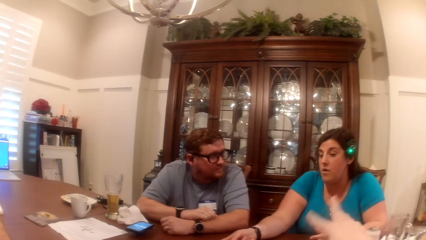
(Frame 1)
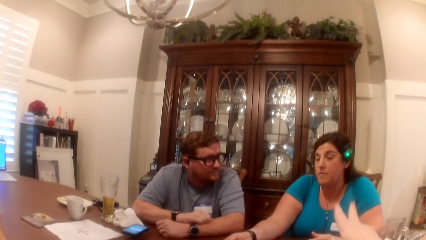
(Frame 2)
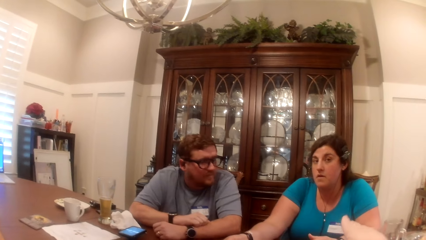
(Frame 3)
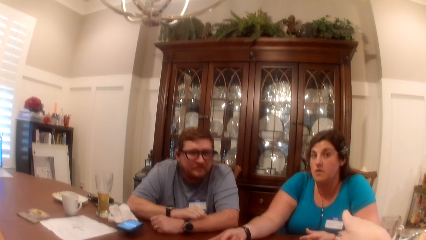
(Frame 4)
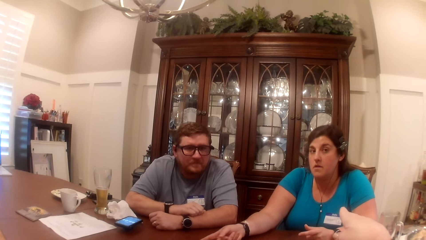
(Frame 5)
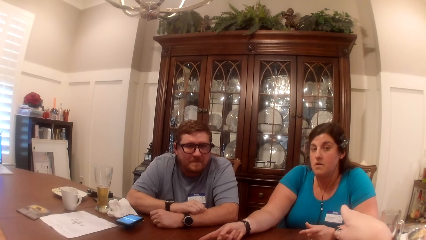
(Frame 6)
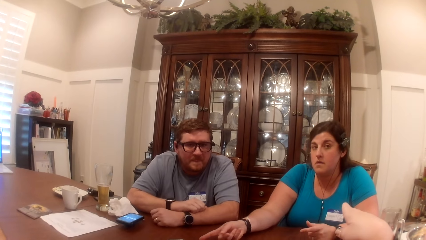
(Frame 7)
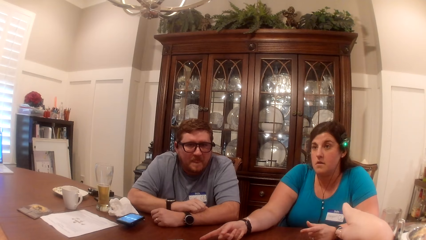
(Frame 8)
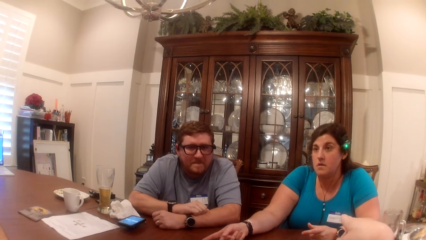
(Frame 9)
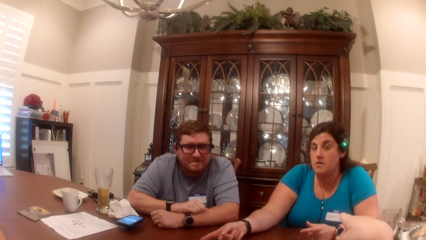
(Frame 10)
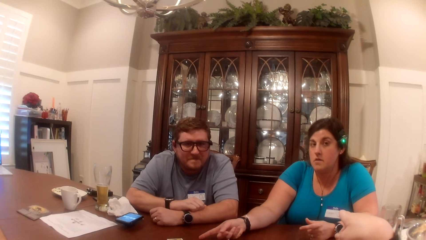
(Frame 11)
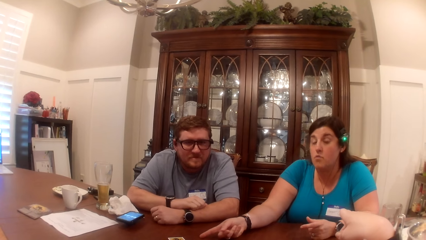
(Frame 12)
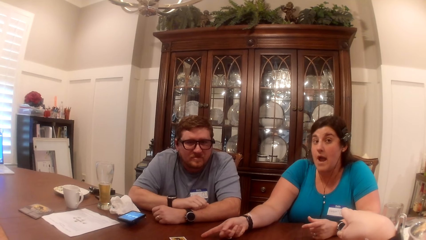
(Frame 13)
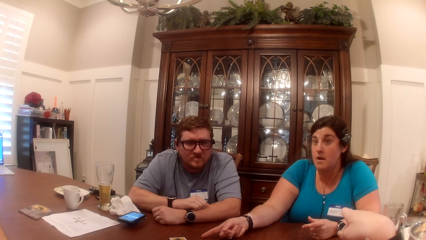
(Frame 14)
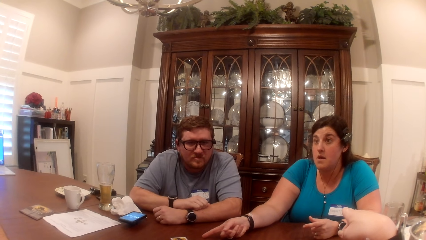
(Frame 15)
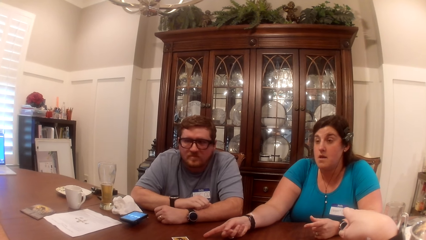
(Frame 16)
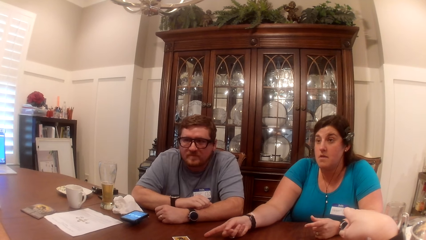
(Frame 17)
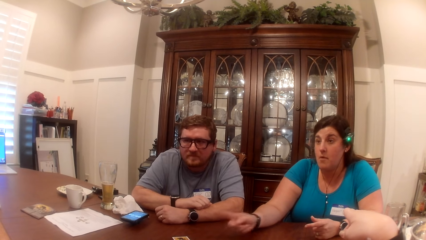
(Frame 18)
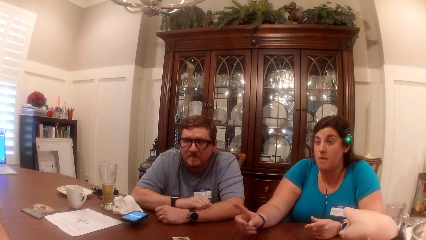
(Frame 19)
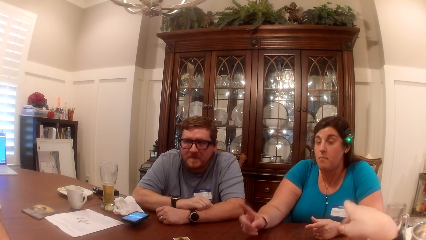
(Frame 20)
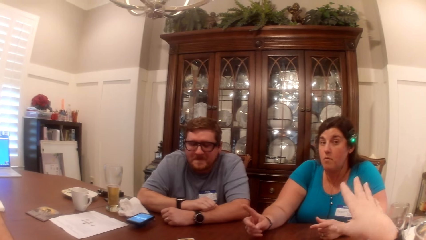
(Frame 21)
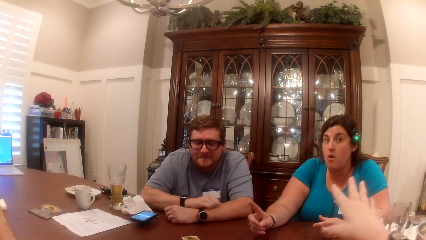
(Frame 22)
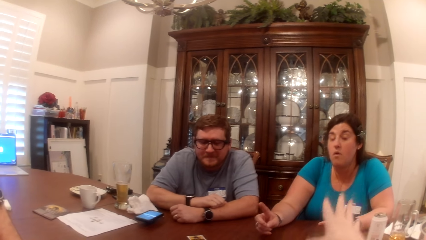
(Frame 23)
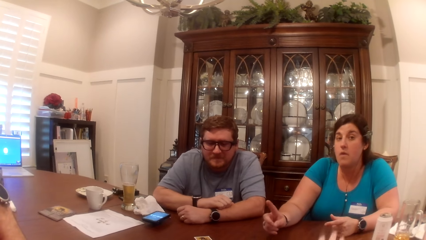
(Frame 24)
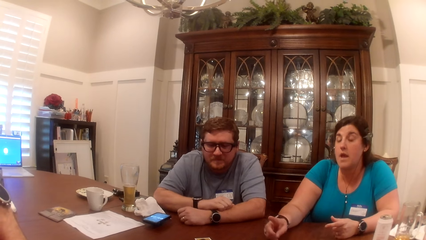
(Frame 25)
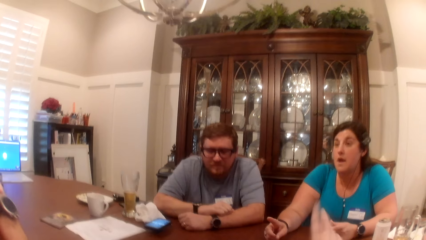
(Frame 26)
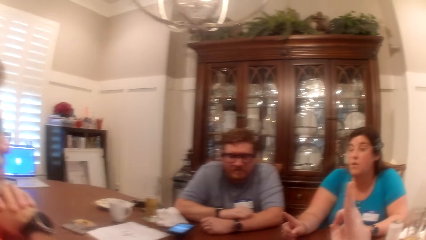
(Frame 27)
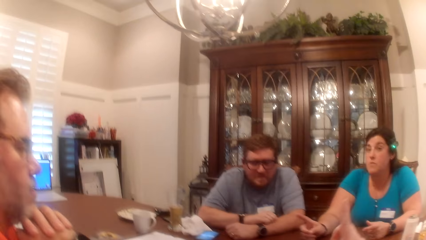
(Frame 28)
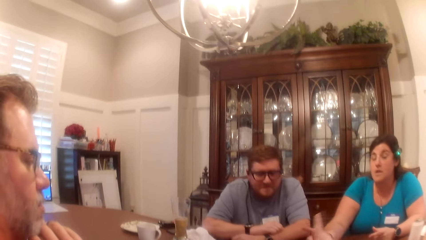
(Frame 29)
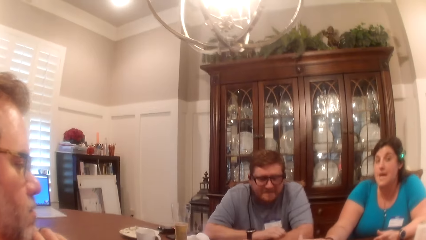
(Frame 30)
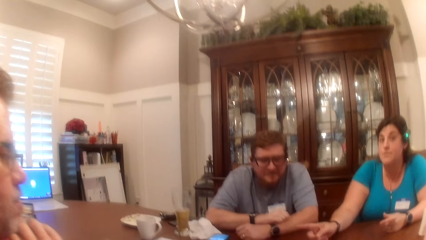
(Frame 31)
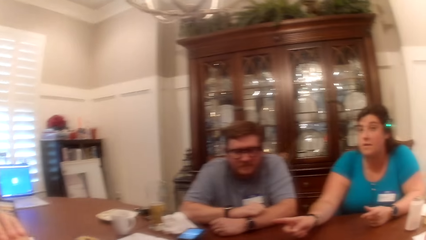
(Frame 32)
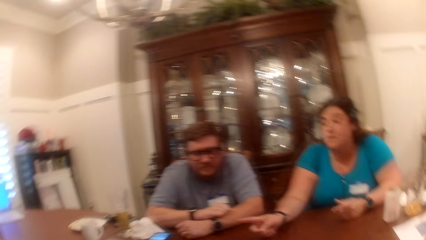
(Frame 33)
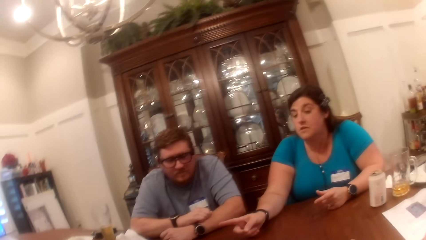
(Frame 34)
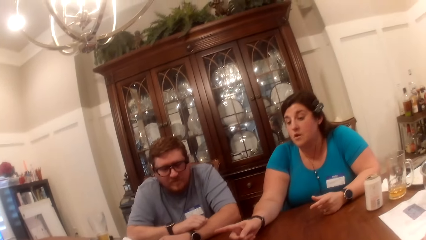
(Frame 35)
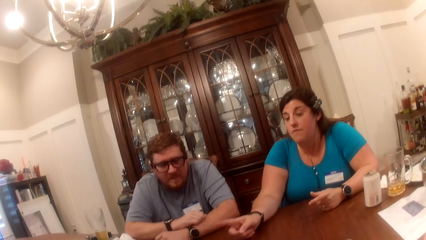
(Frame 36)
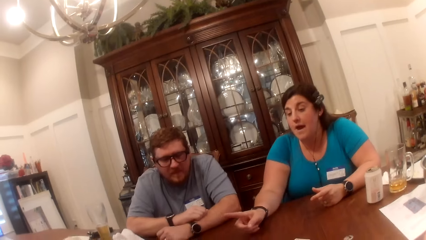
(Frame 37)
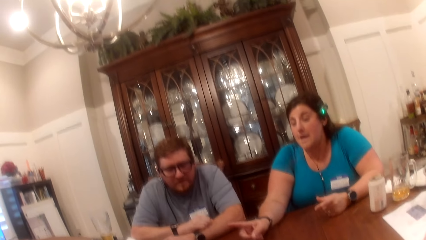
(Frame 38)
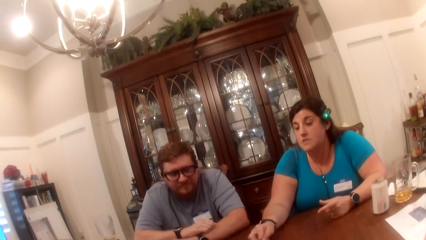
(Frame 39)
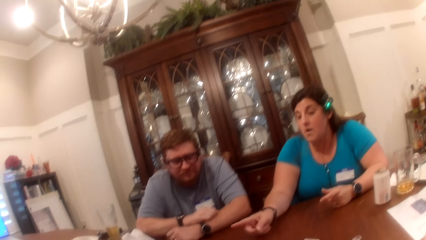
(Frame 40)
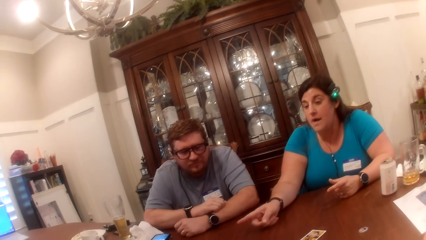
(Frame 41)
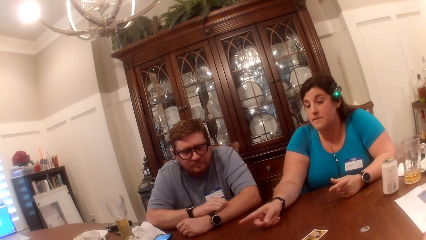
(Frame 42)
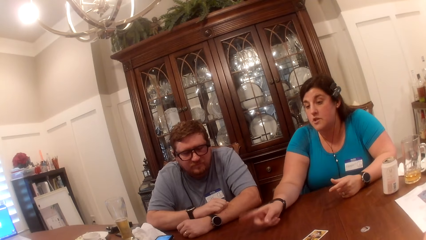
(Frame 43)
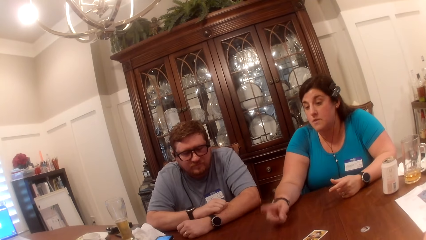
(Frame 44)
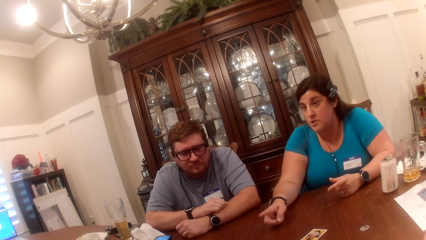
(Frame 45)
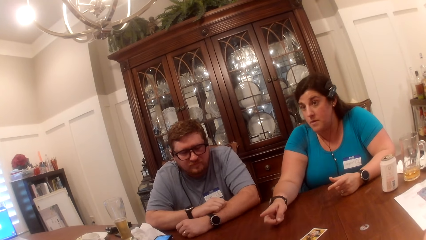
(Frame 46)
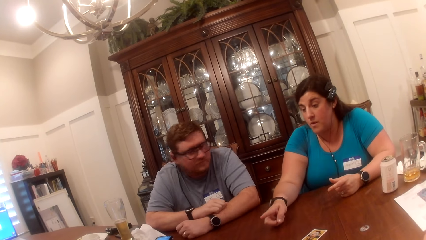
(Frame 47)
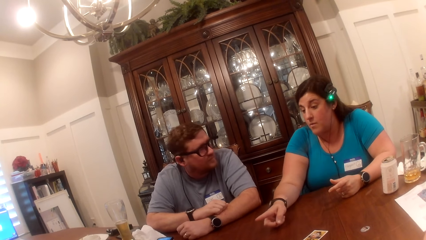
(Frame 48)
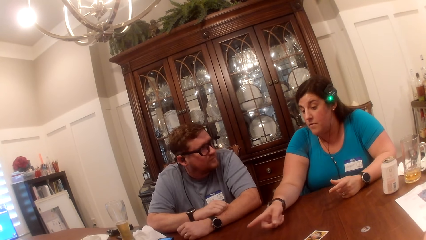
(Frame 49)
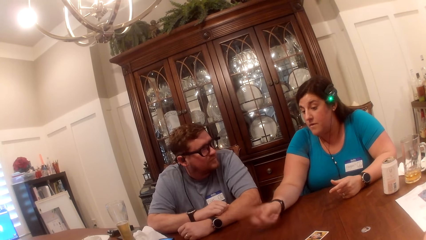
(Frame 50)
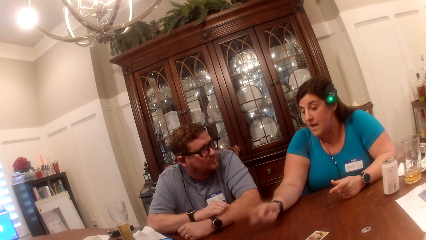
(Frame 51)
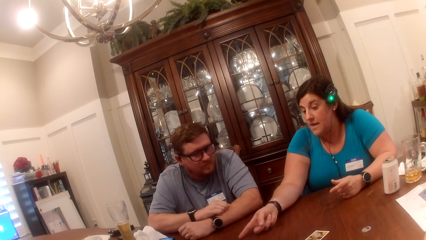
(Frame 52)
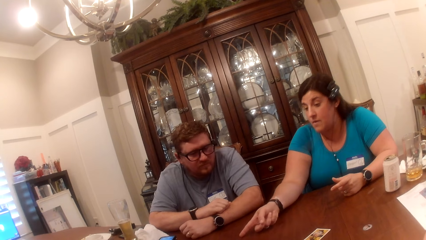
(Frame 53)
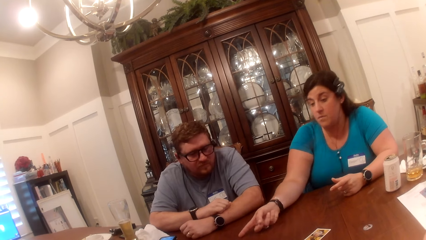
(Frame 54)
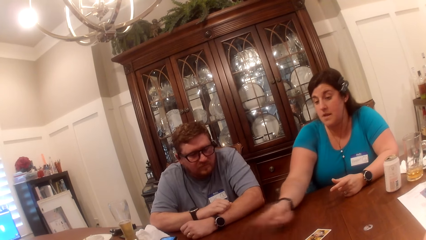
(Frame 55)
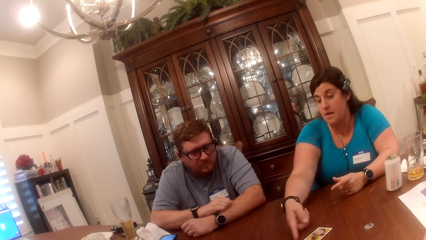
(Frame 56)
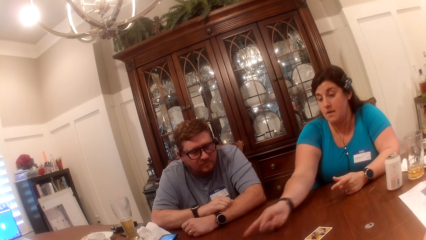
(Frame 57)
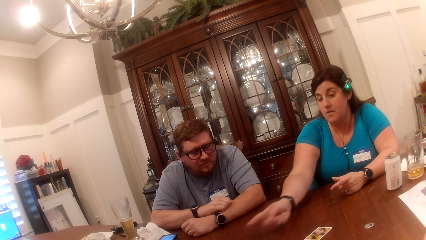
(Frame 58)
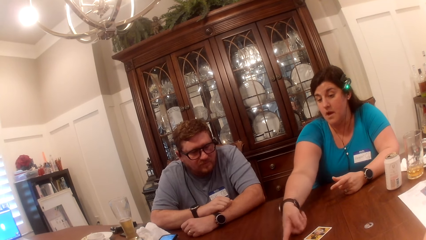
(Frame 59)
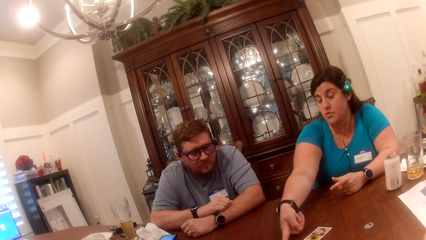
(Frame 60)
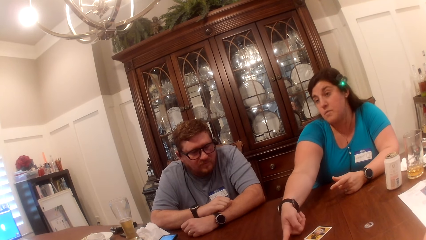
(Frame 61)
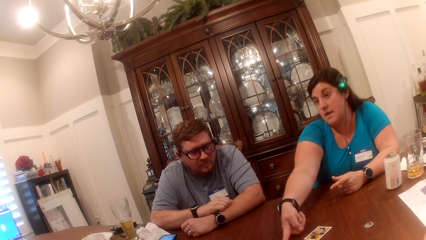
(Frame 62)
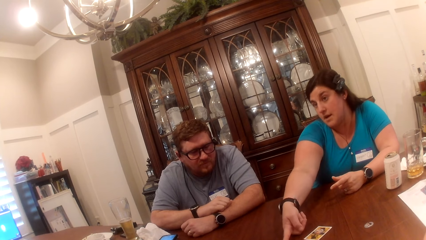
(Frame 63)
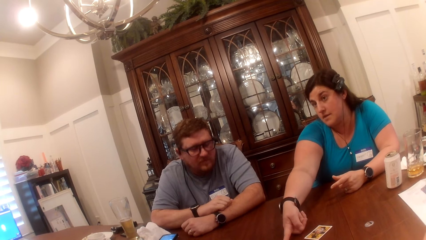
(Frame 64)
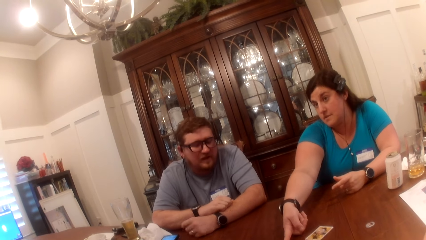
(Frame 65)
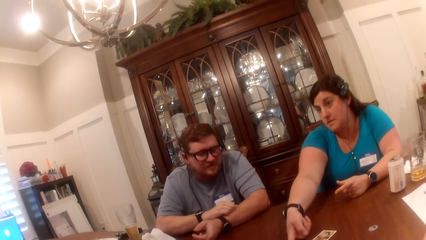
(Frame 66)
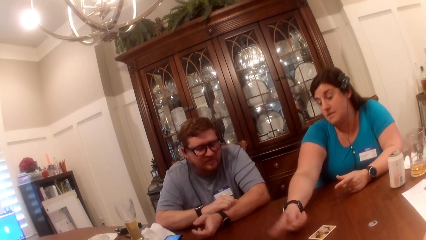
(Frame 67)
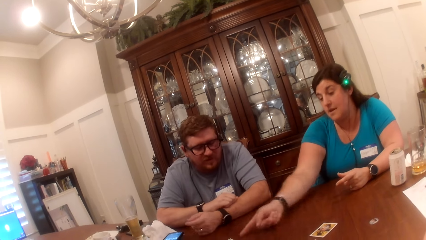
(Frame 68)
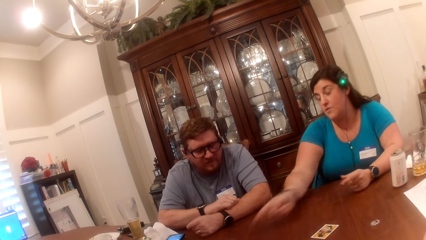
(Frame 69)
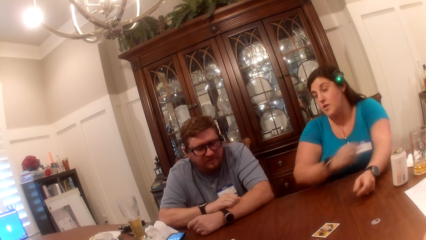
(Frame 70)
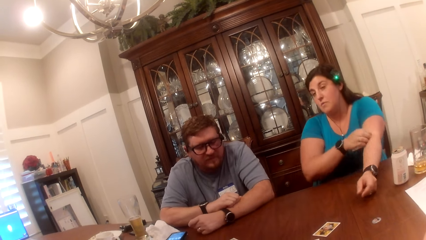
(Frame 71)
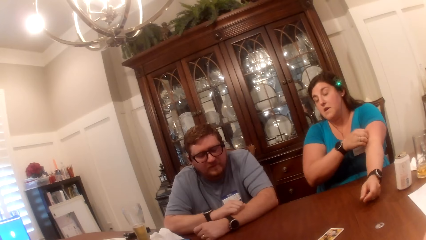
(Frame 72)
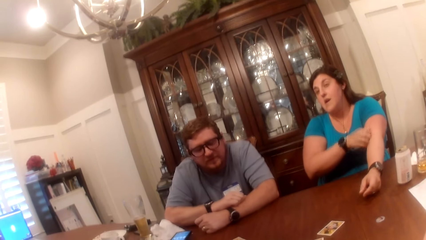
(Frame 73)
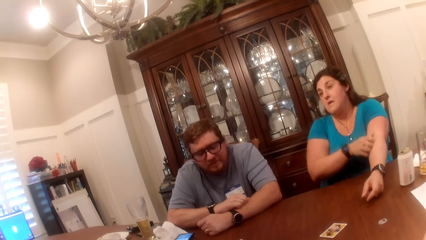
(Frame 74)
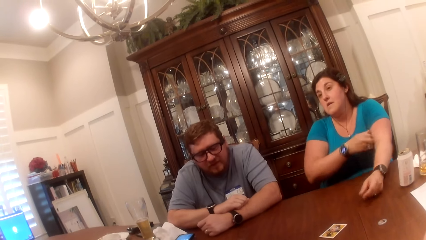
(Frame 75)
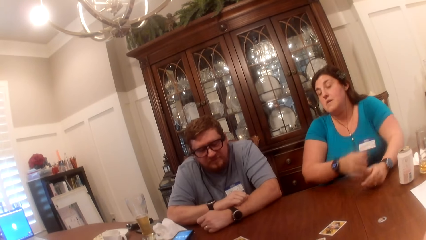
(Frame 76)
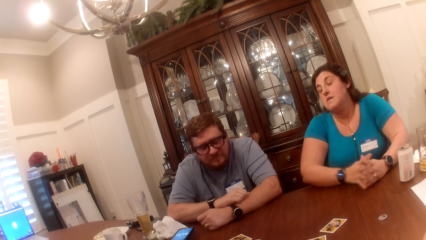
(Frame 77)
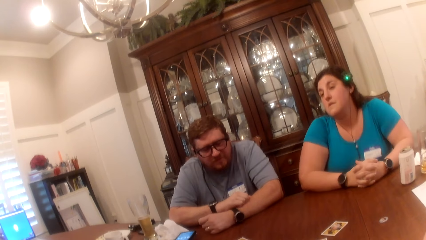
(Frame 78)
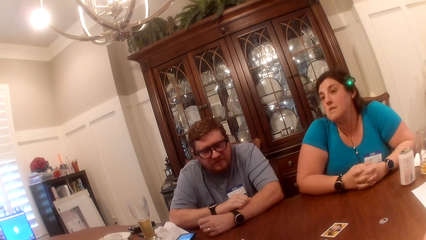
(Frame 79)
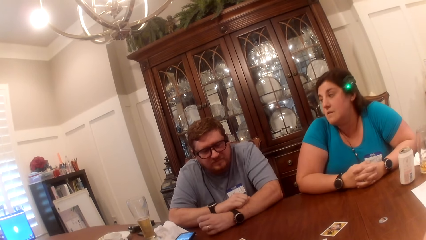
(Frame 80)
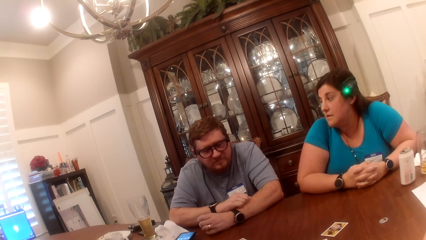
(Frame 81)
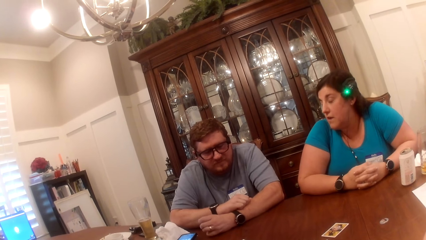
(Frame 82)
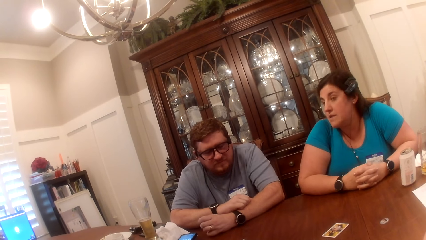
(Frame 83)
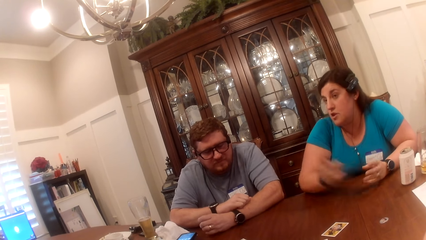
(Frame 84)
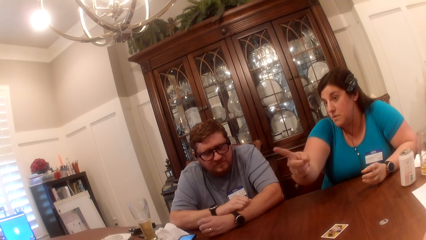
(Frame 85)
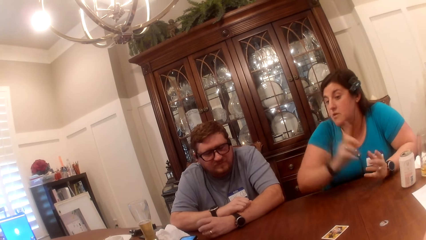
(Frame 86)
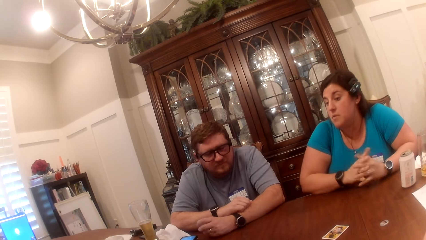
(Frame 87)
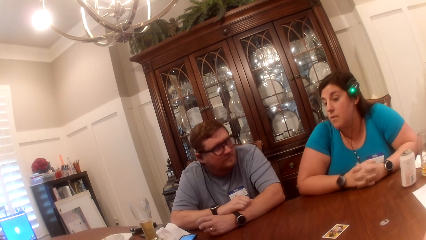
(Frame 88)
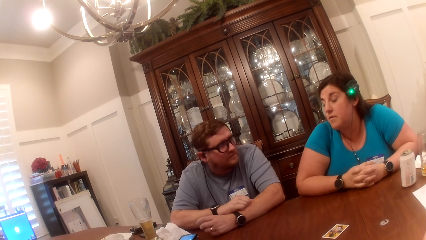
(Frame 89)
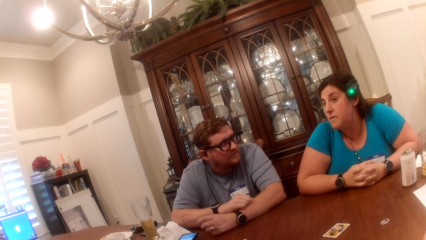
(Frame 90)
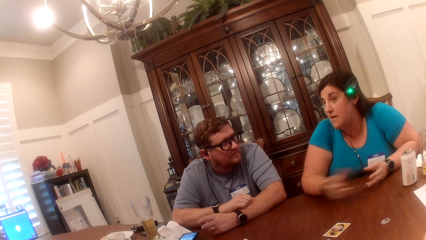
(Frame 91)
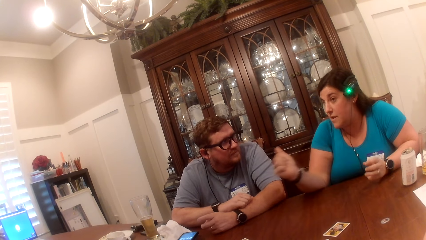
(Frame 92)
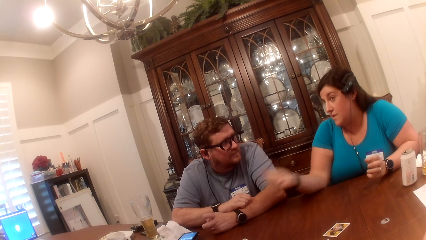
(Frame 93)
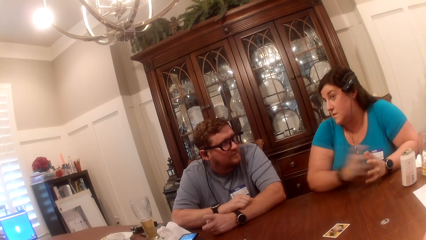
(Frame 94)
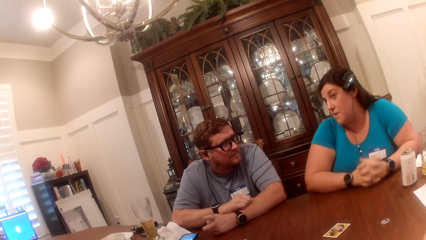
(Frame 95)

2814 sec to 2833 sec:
The camera wearer moves hands. The camera wearer, a woman, a man and another man scroll the phone. The woman points at some cards on the table with her right hand finger. The woman scratches her left arm with her right hand. The woman converses with the first man, the other man and the camera wearer.
